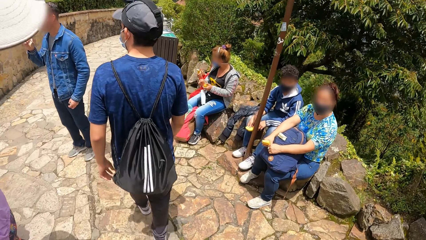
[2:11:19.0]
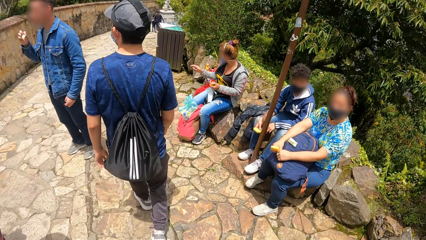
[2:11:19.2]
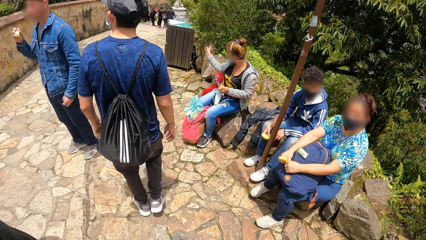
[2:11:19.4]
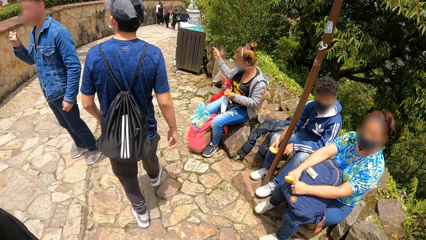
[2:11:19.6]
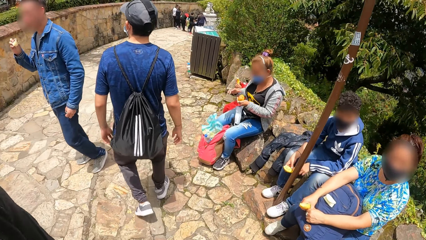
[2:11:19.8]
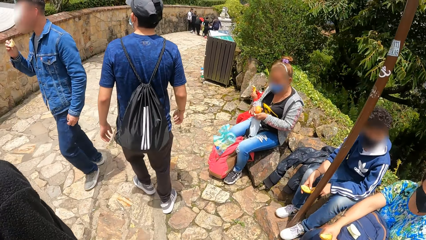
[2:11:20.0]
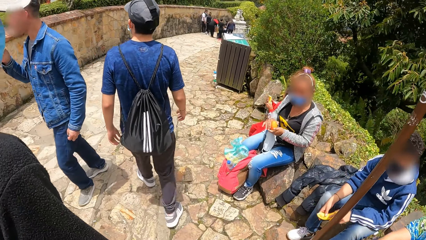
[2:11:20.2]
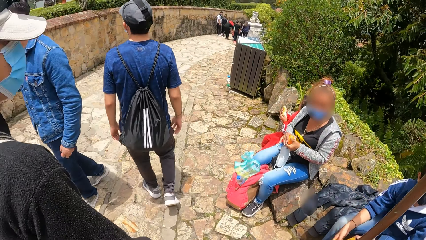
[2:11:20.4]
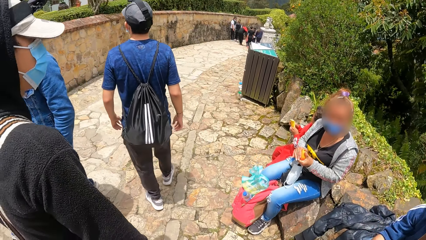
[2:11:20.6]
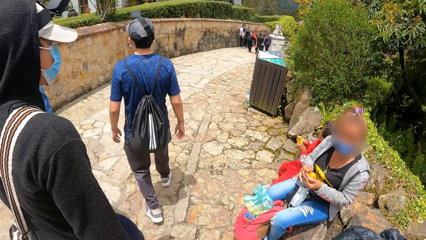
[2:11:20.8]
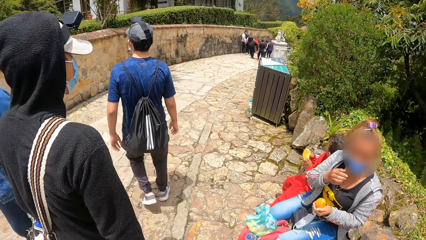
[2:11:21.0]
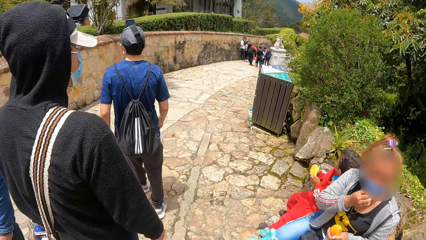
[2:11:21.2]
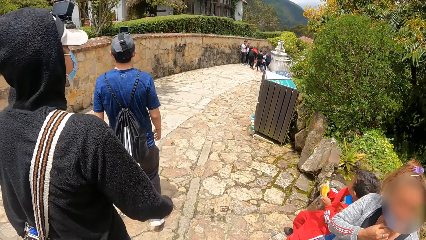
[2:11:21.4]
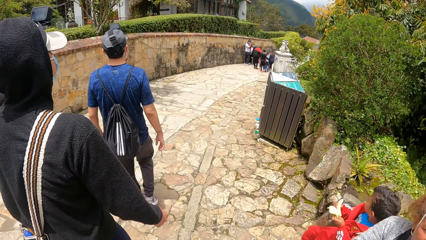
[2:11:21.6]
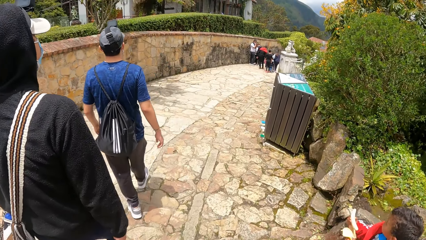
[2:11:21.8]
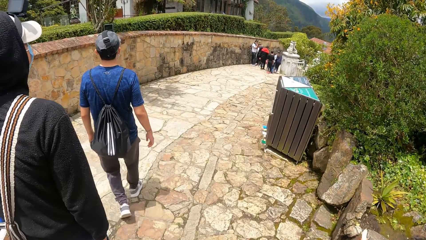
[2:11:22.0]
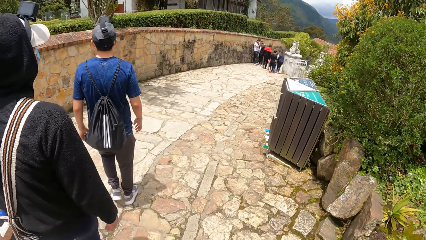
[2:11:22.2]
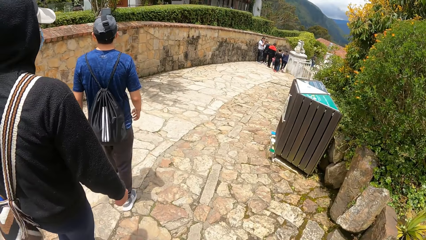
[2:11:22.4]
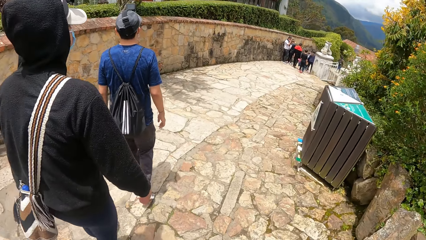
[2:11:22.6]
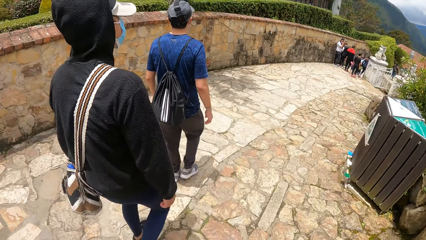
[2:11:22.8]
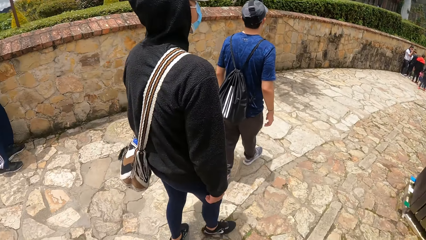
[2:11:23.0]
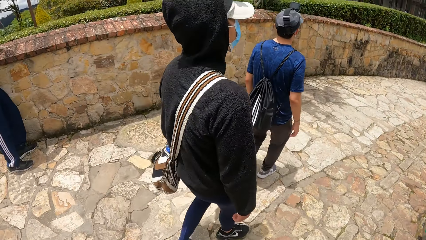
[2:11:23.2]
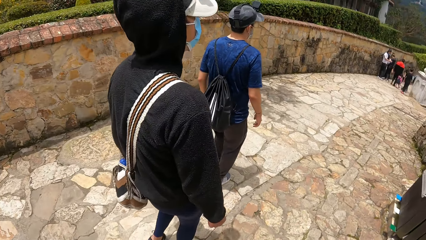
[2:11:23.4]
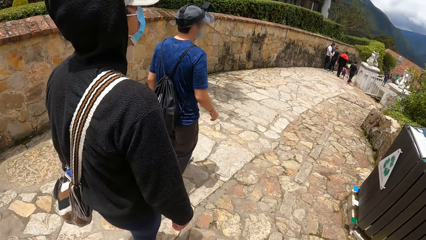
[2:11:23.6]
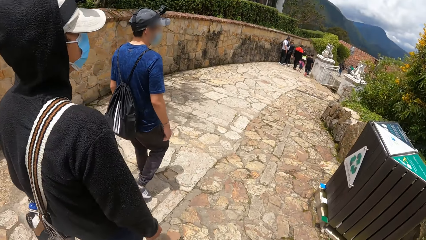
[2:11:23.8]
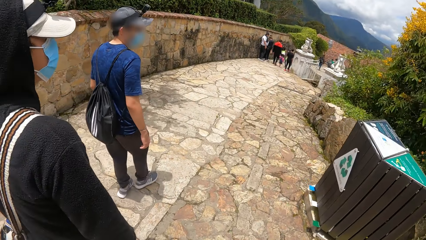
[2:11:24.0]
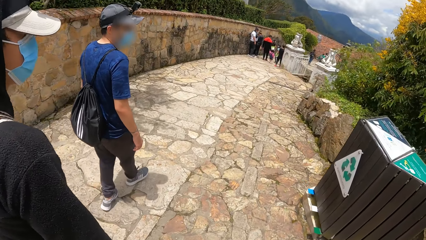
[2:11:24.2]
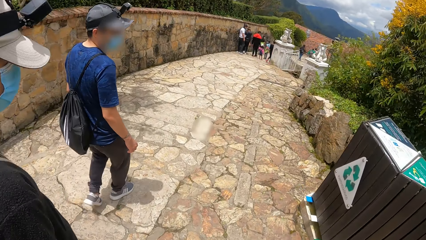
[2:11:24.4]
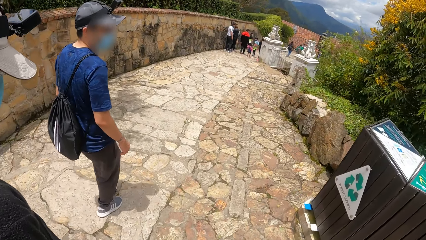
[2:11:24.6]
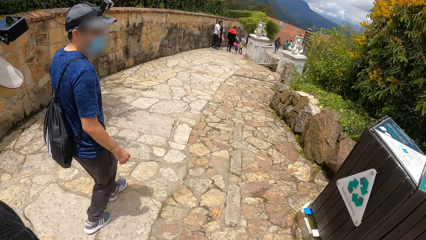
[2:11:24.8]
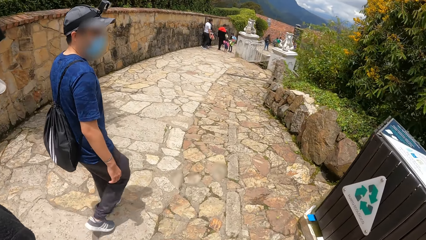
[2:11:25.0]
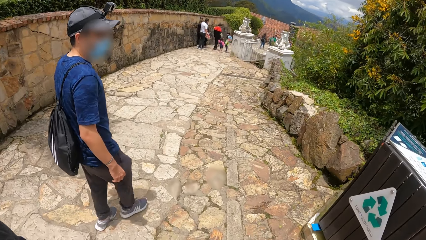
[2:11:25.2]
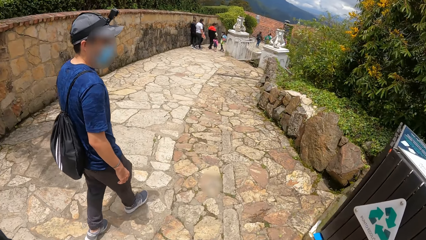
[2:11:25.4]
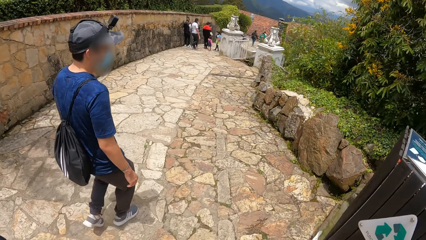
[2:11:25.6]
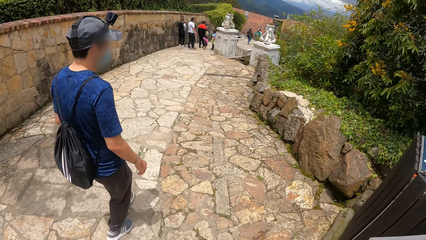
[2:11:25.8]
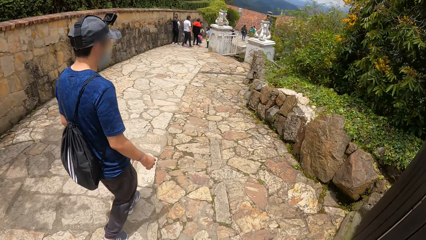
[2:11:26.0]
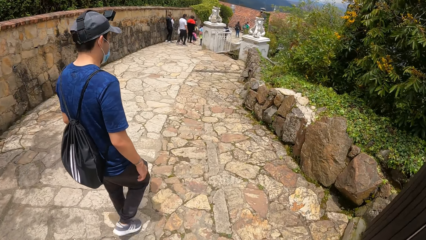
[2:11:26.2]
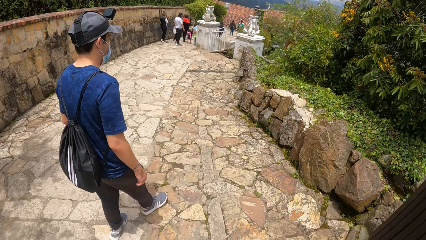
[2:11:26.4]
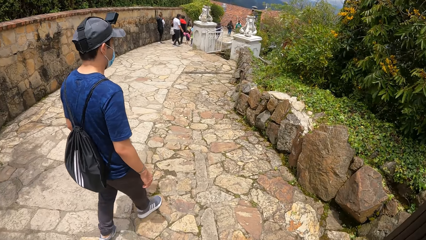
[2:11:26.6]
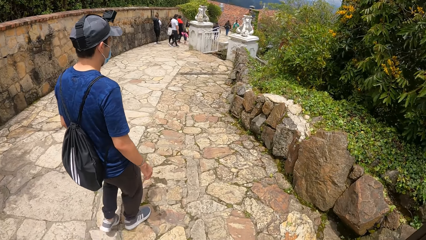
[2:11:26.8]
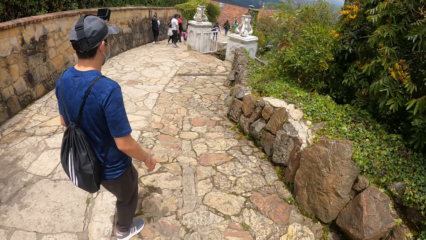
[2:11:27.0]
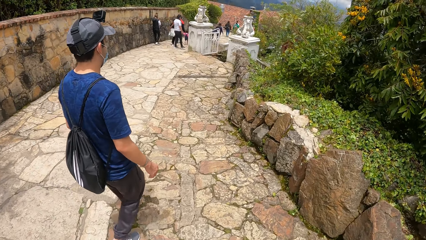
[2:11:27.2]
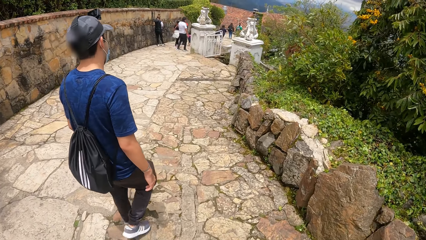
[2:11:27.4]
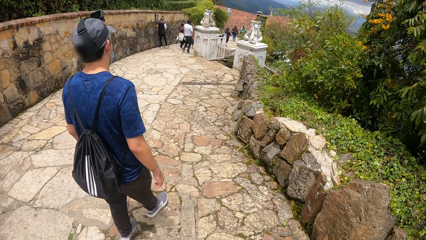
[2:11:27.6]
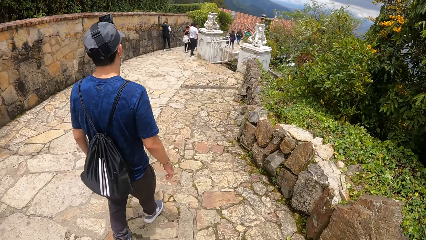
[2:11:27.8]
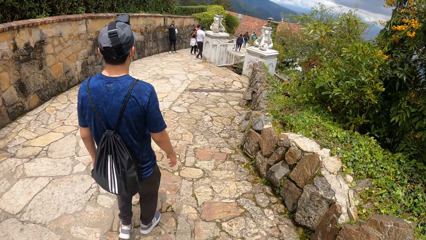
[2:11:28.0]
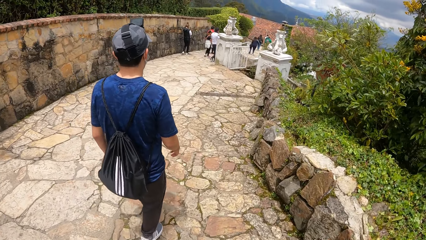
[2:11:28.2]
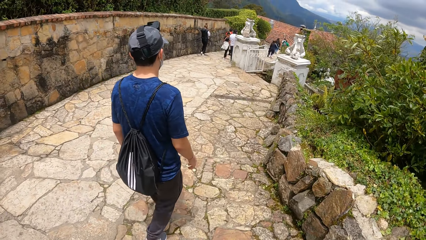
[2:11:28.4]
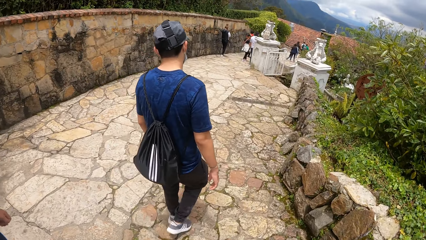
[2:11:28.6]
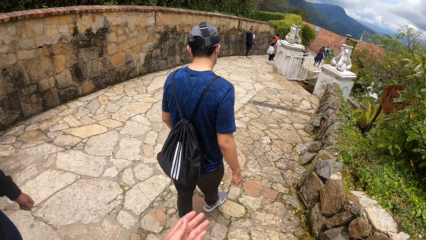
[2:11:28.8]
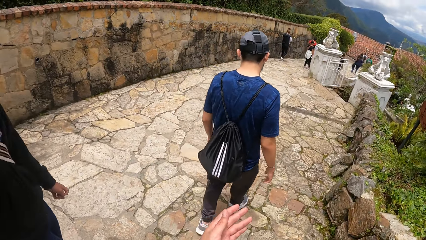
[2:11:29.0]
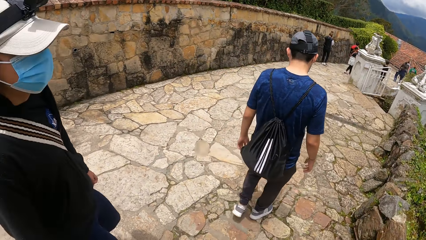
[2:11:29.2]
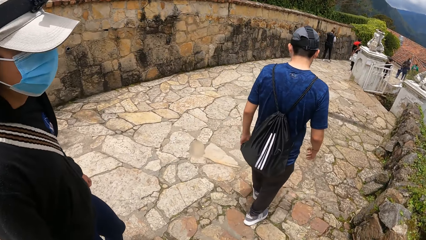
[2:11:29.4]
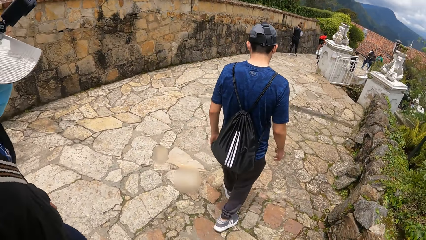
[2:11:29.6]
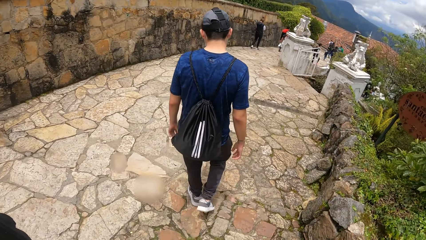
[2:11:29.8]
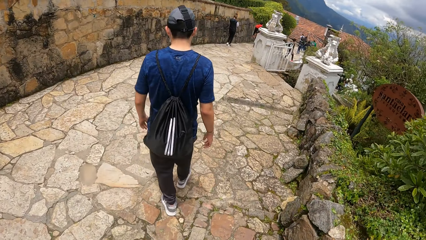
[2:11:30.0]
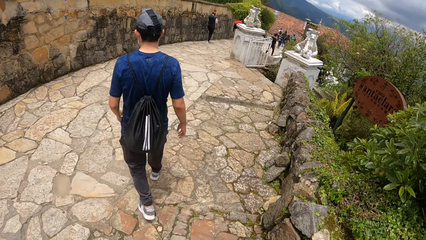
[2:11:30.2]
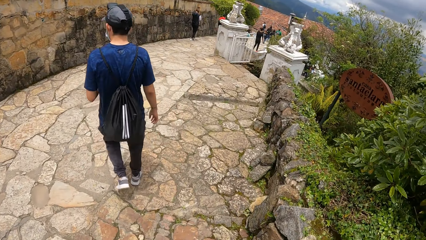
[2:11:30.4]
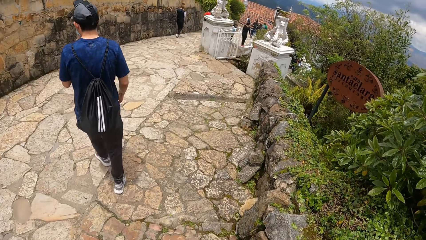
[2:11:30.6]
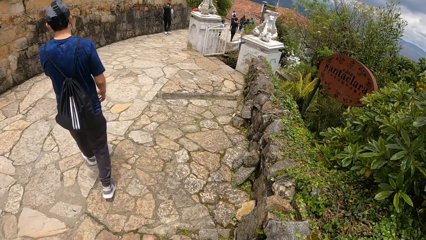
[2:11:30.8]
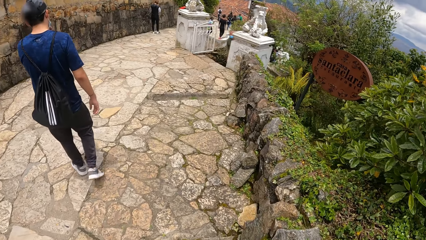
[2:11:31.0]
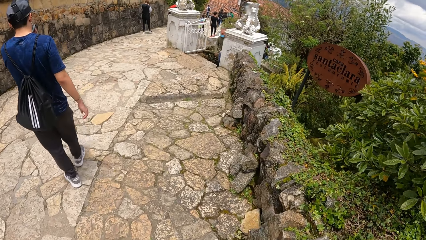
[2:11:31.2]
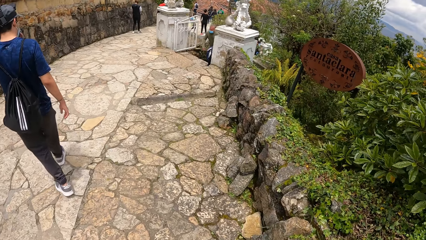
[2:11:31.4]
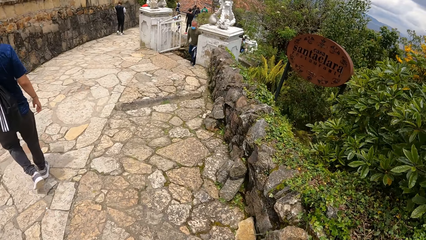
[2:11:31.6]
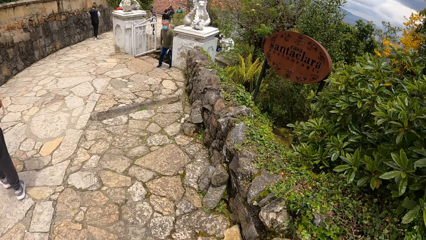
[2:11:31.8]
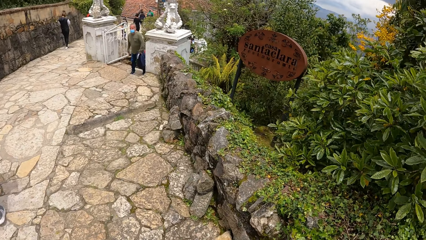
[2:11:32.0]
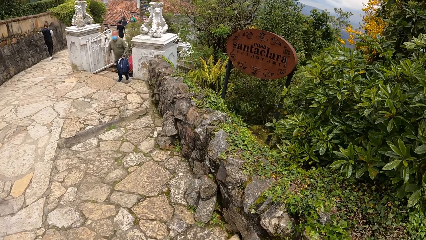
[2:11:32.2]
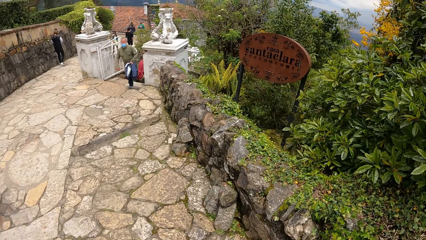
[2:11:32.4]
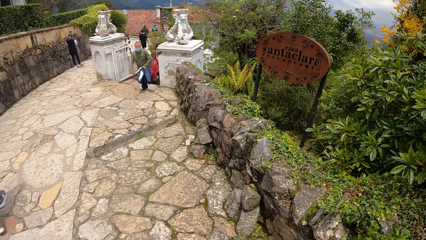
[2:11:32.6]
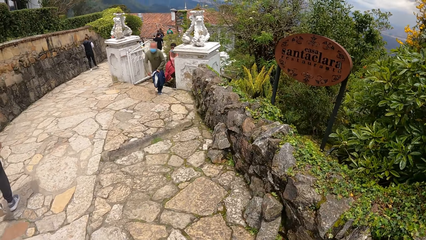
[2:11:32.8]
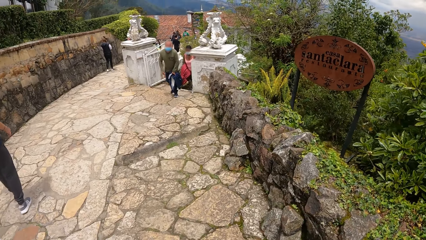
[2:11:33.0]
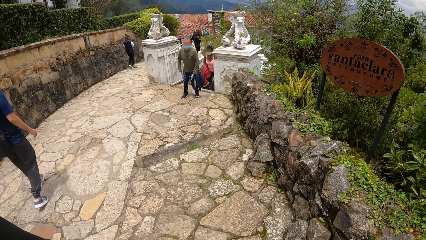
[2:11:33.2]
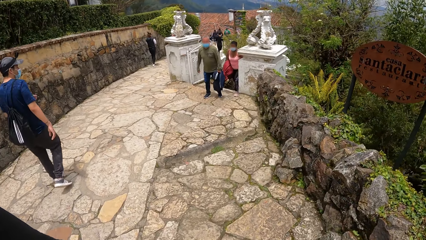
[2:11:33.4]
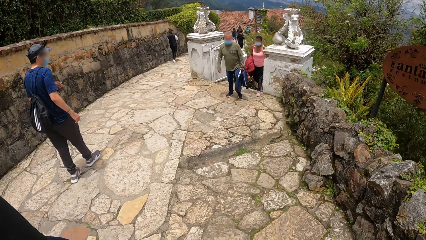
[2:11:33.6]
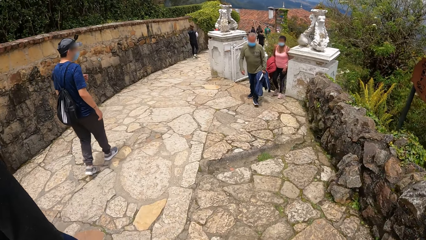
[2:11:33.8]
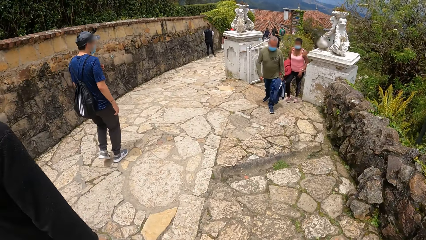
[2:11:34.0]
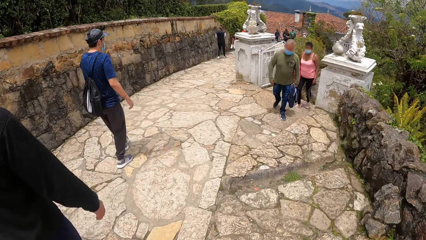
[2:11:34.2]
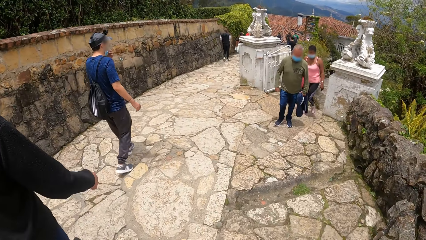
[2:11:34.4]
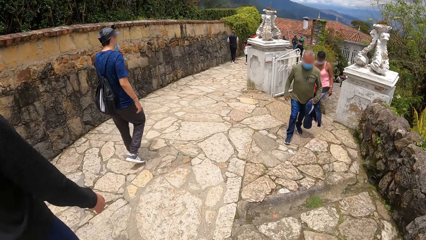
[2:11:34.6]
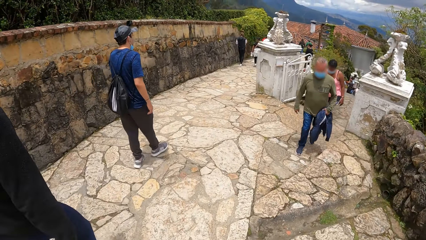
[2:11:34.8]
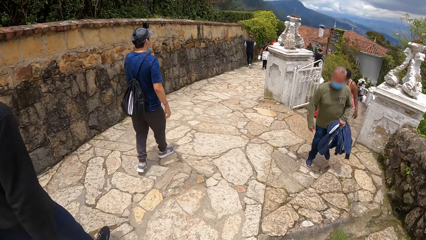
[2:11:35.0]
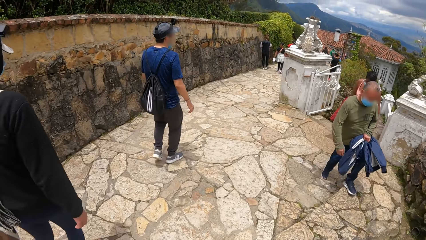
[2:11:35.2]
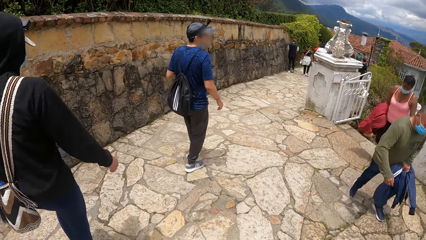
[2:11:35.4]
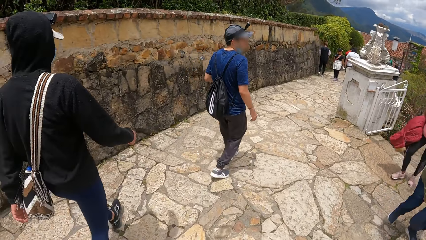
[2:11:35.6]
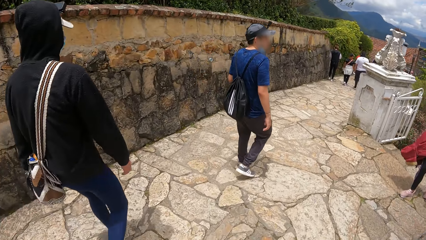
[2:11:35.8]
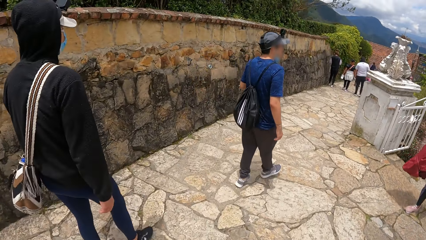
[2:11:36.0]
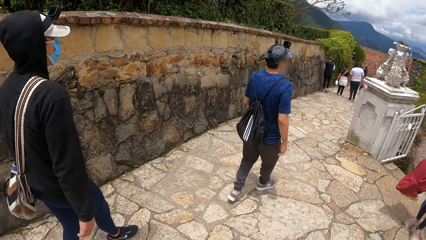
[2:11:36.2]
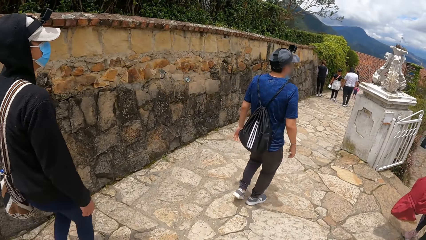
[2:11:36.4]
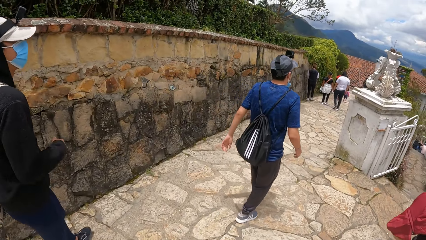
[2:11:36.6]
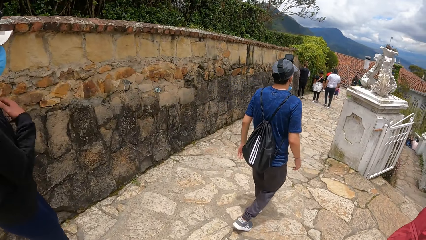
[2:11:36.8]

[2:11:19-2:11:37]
The camera wearer moves her left hand. She walks on the path. A man and another man walk on the path. The first man adjusts the mask with the left hand.
